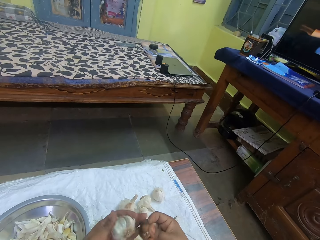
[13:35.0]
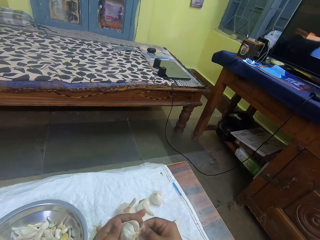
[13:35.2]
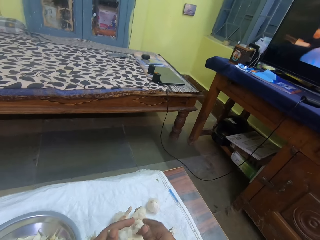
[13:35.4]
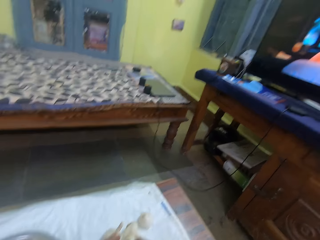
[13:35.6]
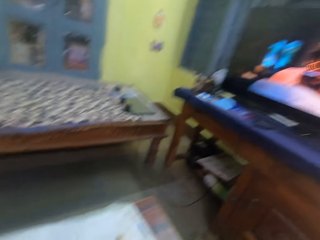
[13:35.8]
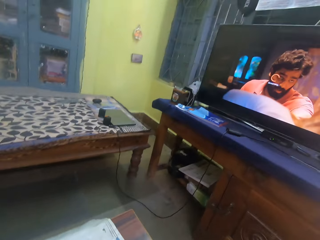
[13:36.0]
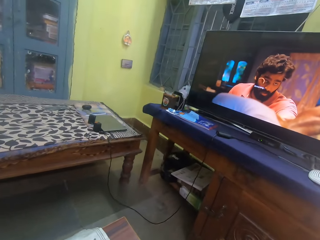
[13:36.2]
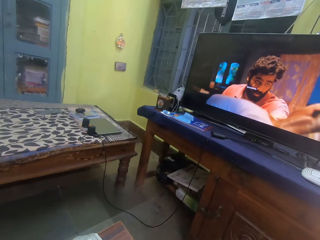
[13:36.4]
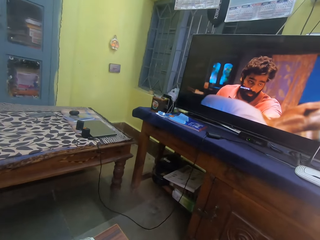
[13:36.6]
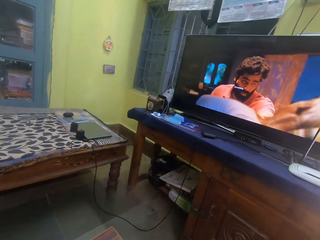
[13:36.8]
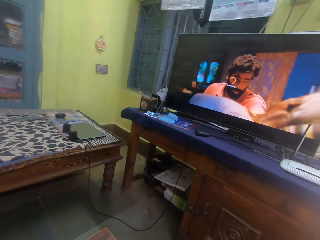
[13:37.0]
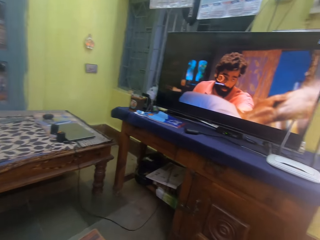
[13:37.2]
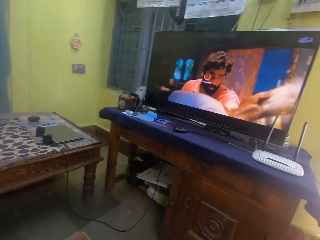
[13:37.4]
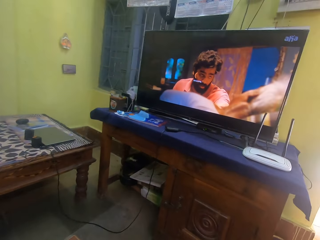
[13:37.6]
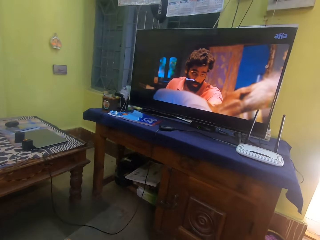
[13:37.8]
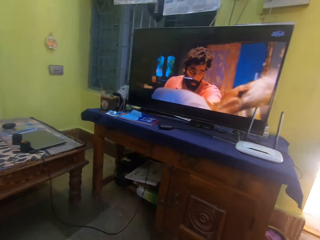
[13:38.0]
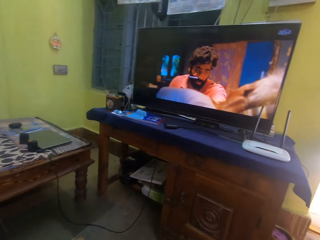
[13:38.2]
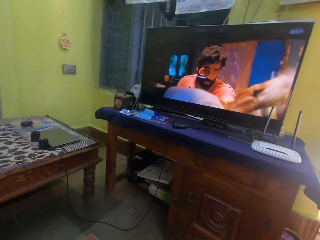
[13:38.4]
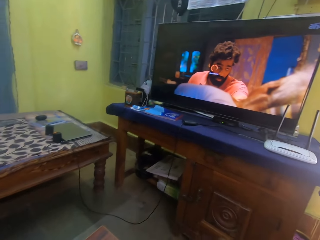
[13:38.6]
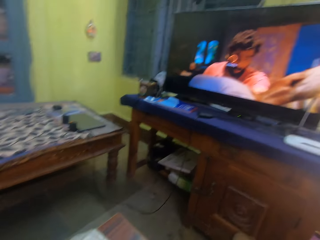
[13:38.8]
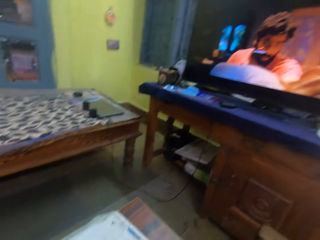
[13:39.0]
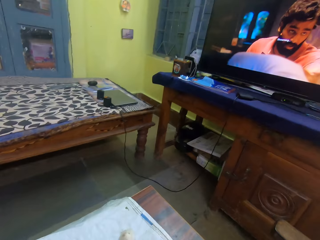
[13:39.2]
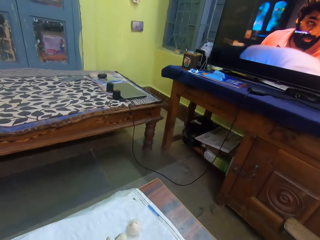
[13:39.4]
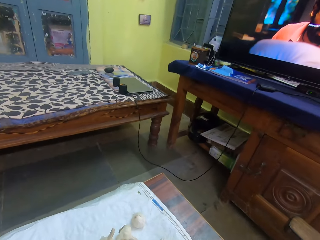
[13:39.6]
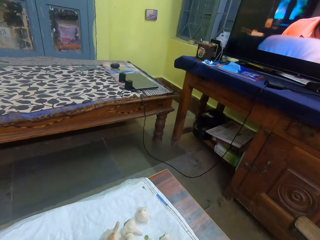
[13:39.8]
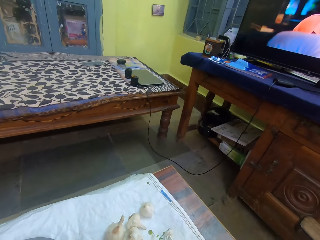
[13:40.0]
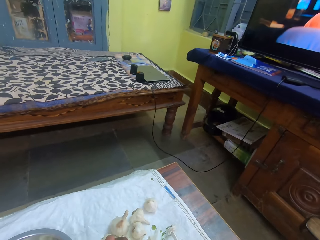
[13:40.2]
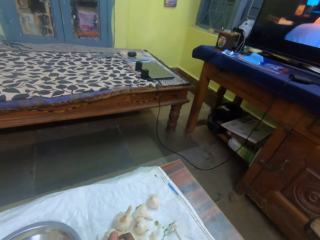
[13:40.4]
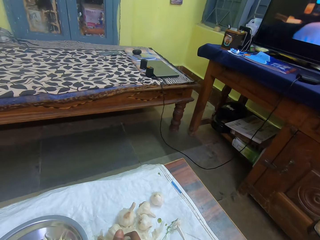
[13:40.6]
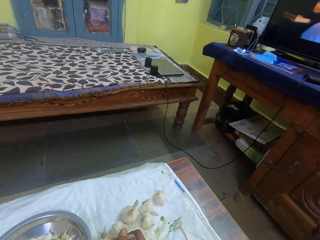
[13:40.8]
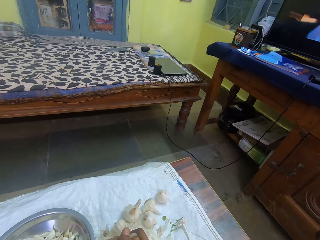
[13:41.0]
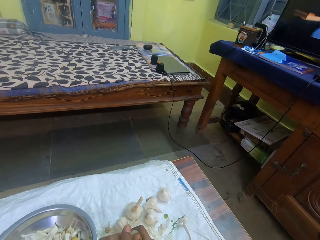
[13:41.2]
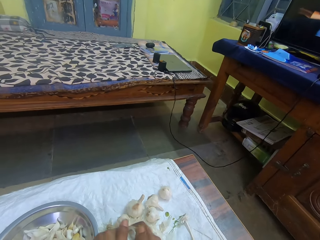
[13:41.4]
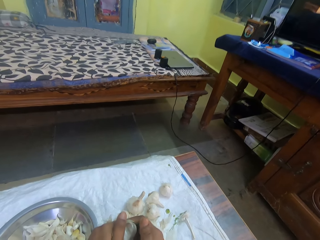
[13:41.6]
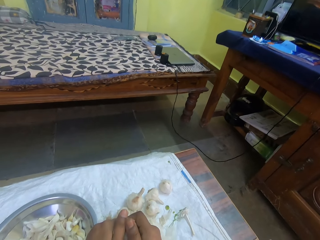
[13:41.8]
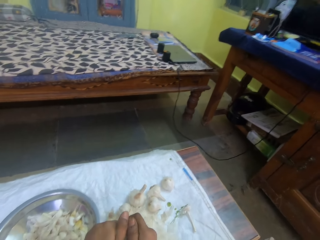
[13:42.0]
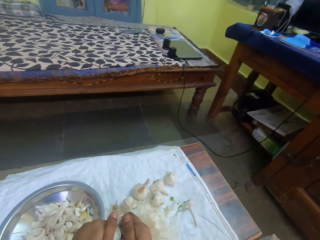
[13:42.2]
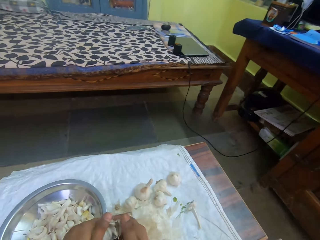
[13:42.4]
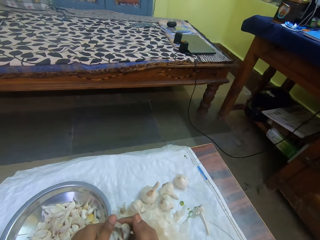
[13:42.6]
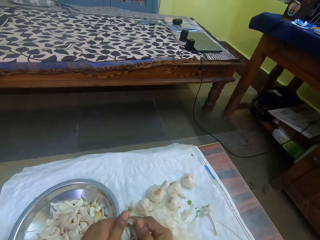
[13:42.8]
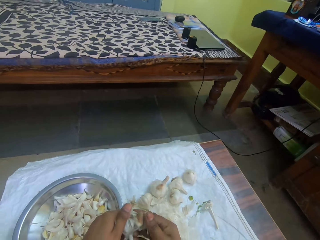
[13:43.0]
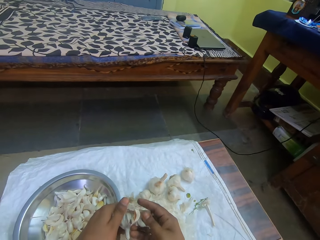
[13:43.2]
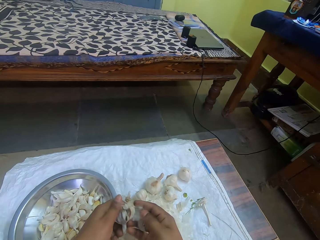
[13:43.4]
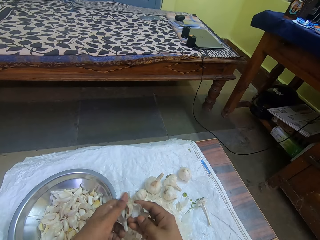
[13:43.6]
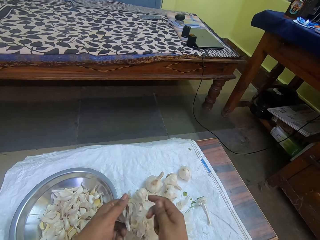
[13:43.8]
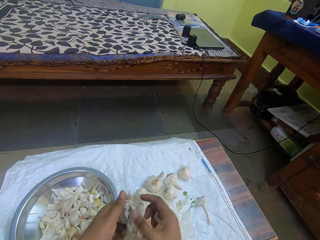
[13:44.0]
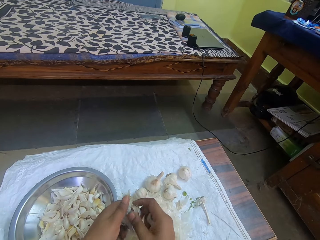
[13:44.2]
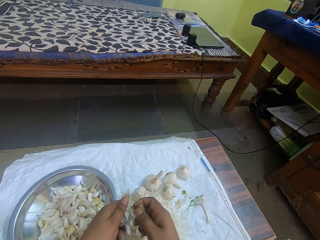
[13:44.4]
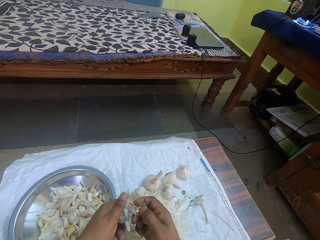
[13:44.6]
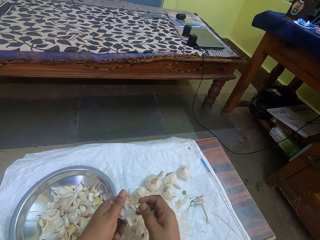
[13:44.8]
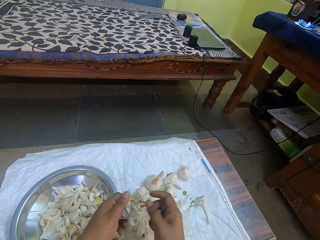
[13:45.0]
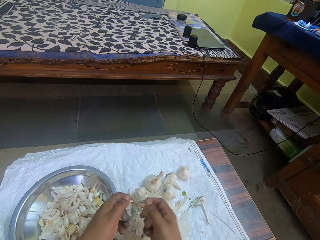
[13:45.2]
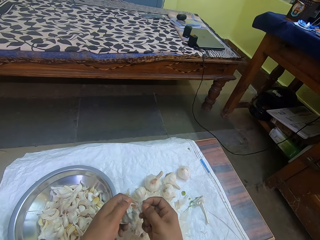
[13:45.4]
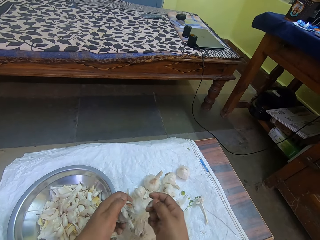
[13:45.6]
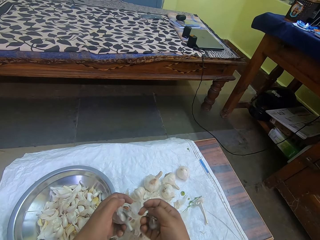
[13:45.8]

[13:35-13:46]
The camera wearer watches television. They peel the garlic.

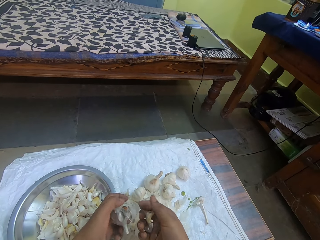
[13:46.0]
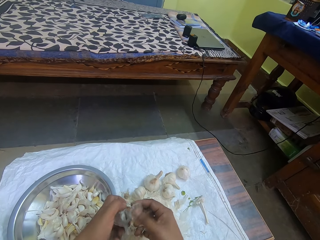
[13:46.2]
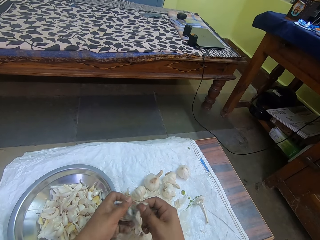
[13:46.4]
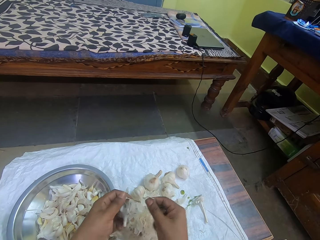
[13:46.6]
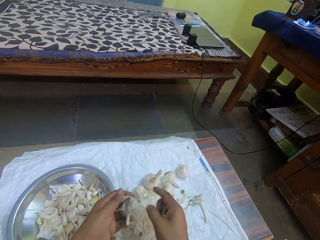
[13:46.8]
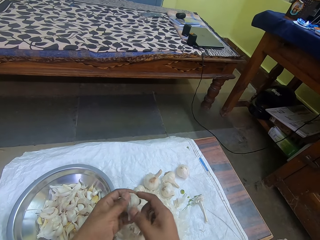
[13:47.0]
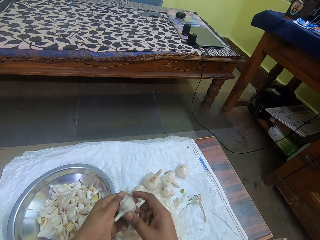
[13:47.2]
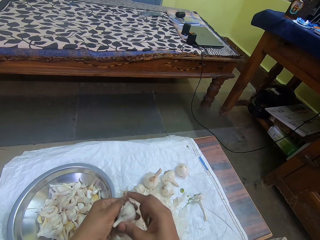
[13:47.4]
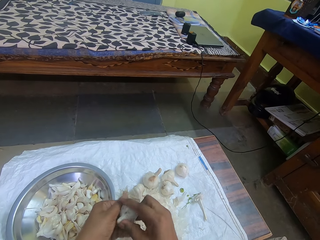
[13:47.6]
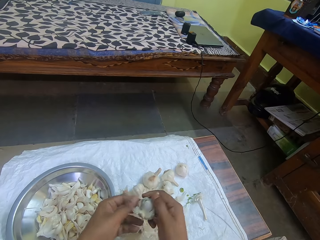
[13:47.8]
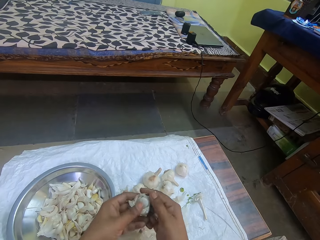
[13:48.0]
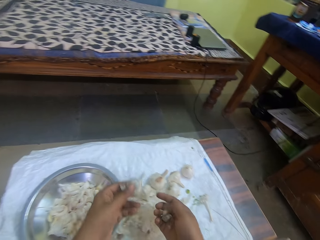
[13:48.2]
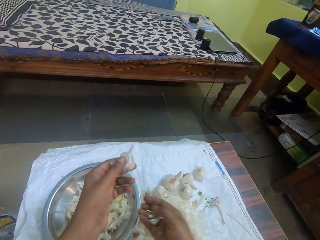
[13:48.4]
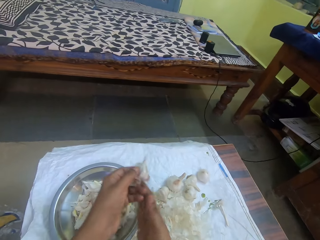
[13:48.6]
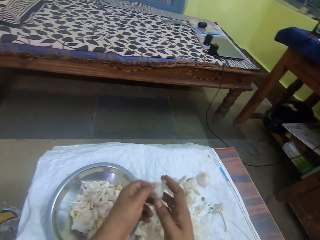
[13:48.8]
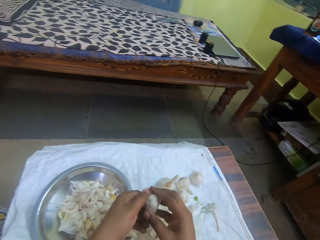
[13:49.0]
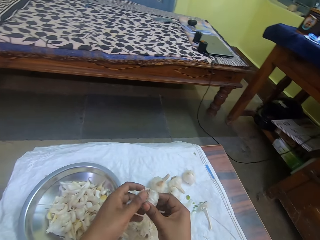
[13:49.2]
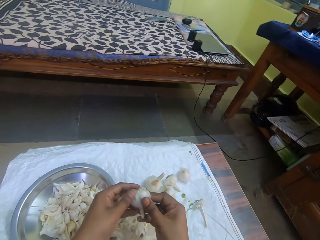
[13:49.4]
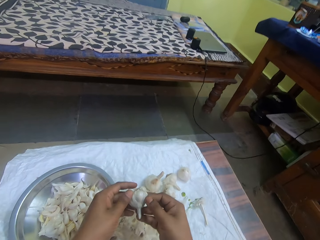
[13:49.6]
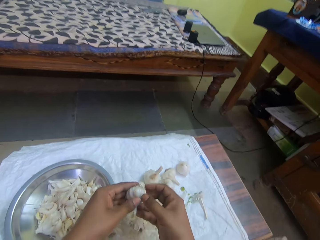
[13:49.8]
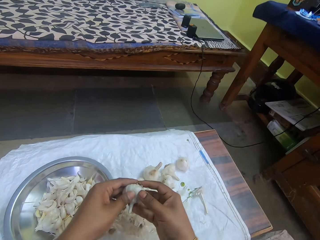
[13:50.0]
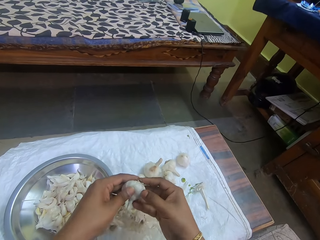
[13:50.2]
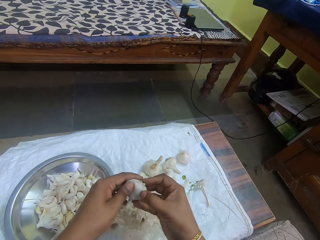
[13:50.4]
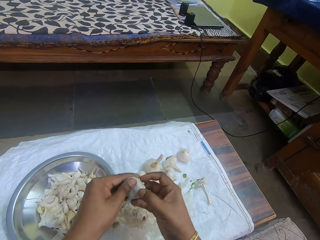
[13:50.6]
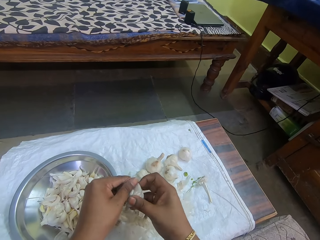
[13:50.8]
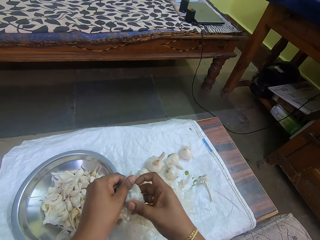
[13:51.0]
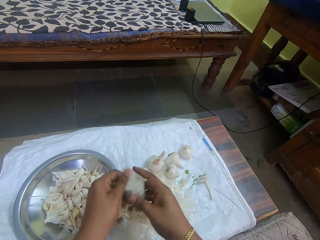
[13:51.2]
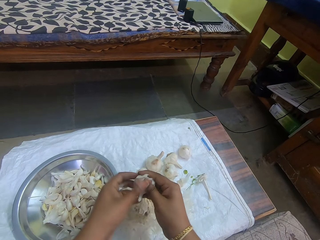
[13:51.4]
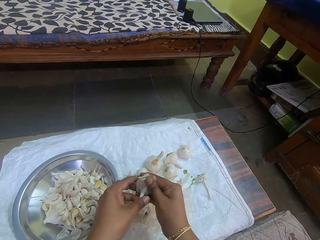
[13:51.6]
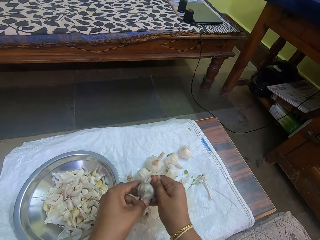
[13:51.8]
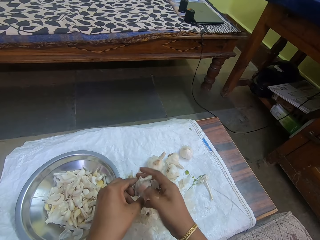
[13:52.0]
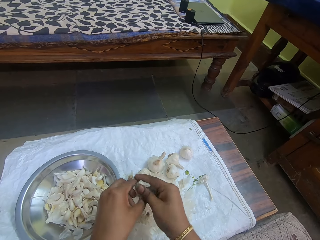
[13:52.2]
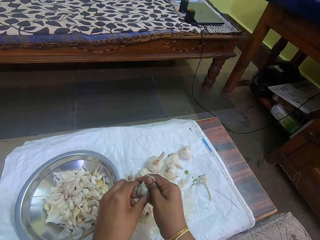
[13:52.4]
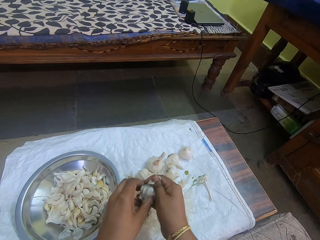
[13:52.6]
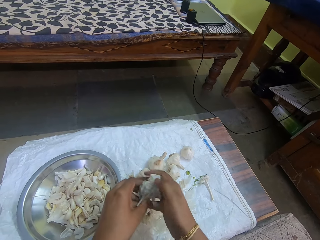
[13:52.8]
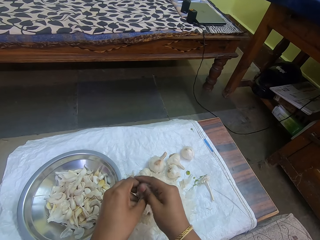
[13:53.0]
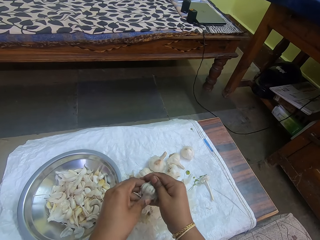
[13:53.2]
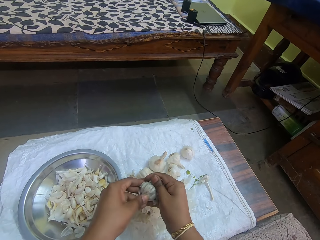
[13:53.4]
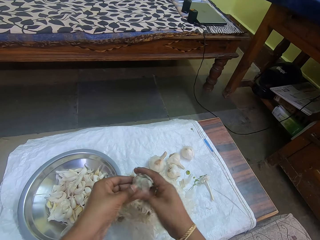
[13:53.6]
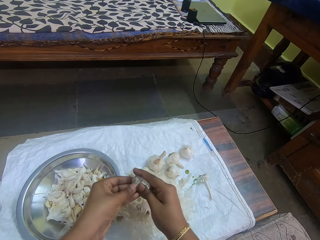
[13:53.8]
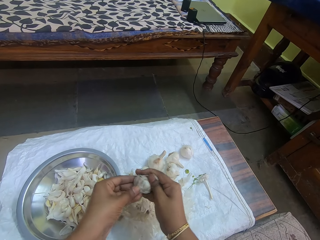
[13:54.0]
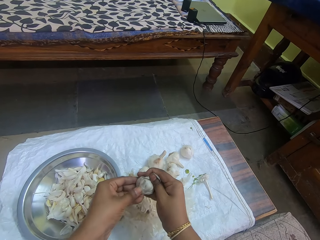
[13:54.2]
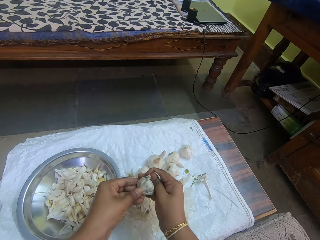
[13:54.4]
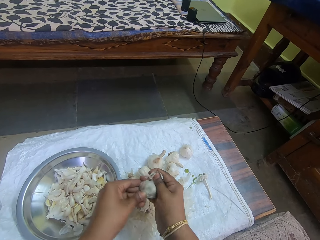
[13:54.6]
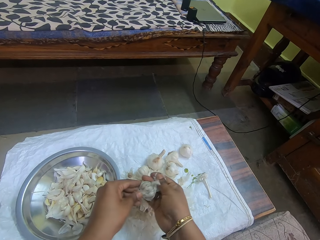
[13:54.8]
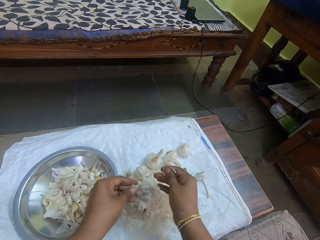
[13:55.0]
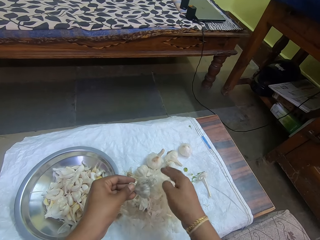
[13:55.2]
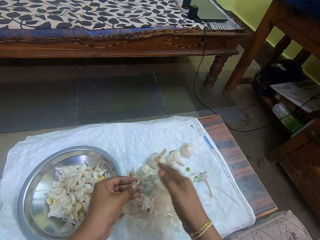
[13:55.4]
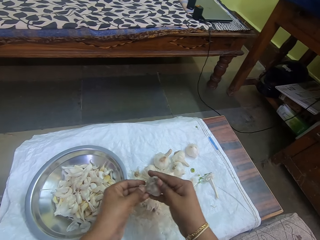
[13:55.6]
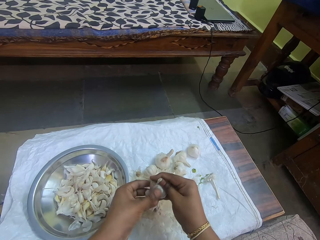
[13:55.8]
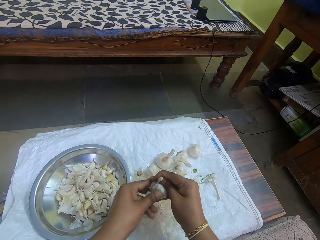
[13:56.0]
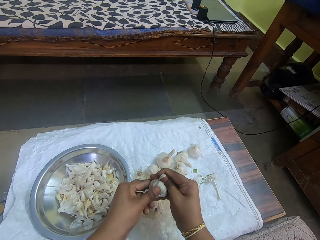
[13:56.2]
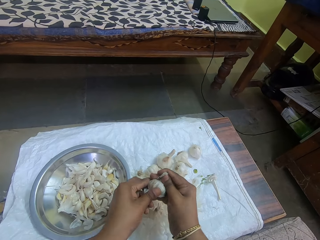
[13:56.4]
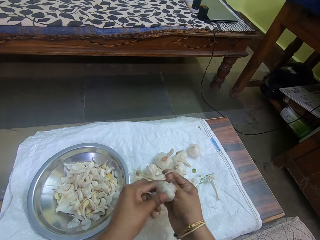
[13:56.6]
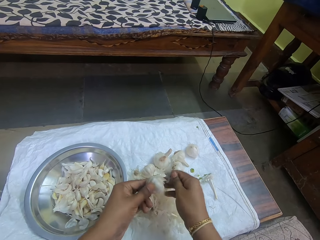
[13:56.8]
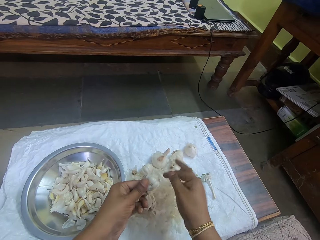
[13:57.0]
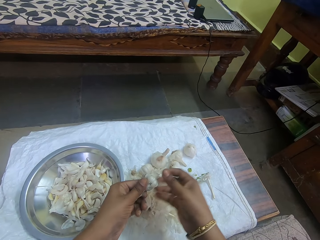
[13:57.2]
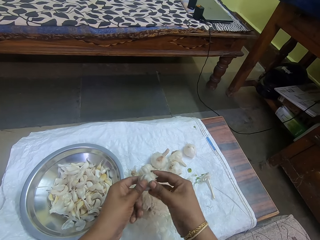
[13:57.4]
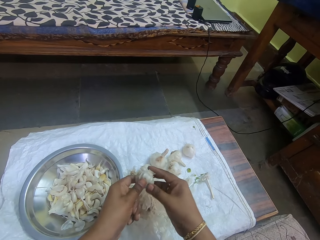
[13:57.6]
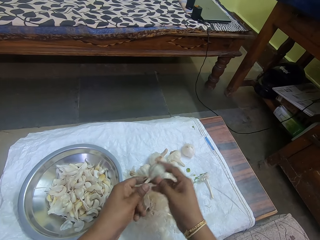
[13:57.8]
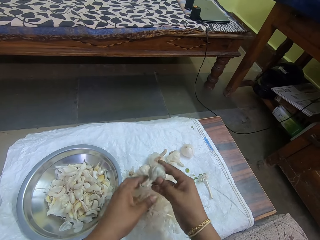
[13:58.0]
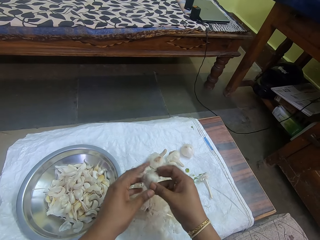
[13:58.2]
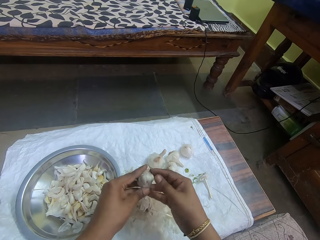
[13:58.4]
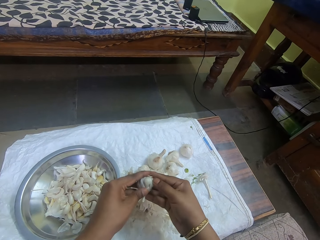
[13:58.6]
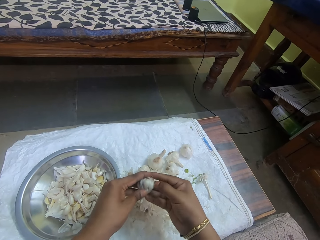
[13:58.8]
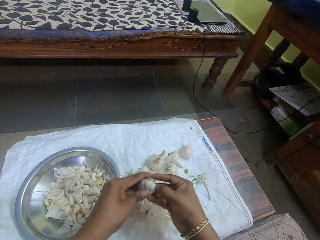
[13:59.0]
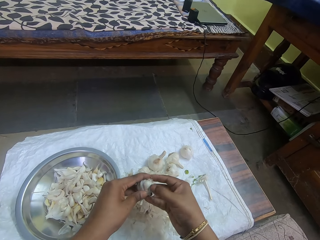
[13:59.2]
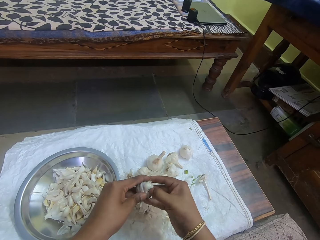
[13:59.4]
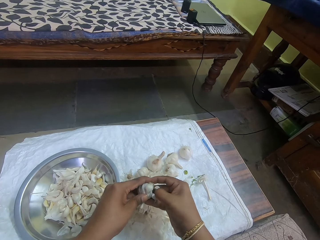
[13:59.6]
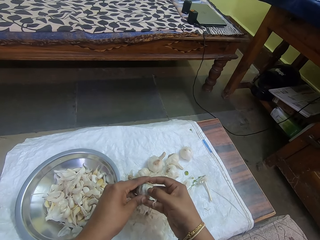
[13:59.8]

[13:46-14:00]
The camera wearer puts onions in a bowl. They drop the cover. They peel the onions. They remove the cover. They drop the cover.
